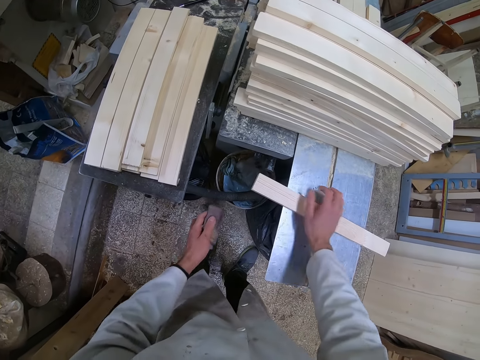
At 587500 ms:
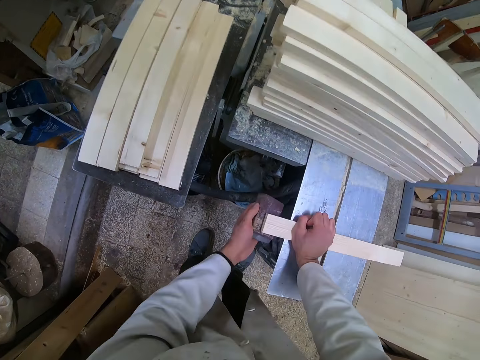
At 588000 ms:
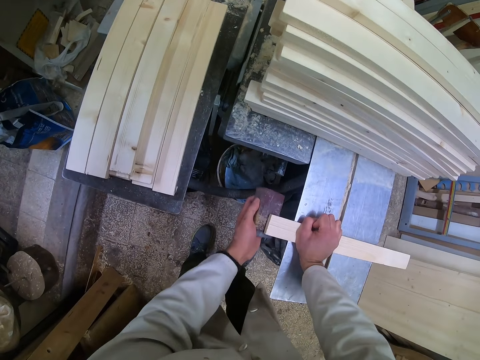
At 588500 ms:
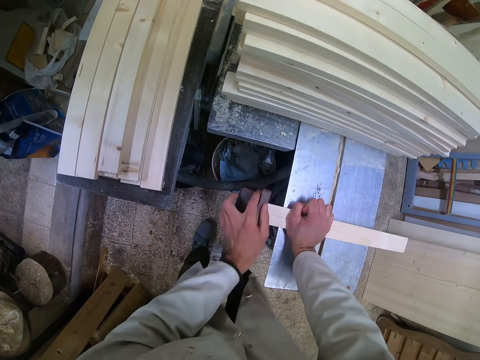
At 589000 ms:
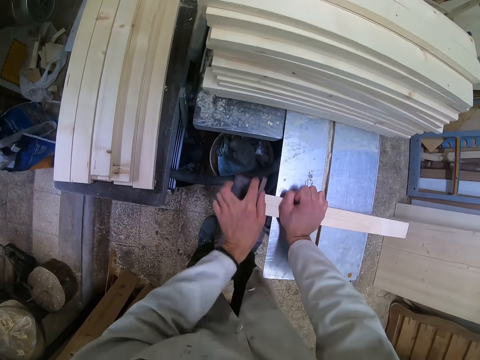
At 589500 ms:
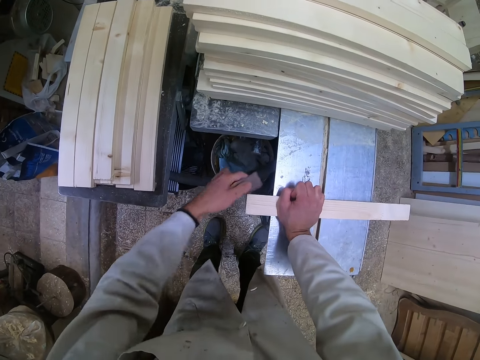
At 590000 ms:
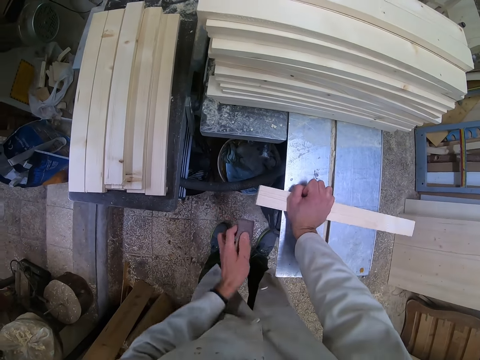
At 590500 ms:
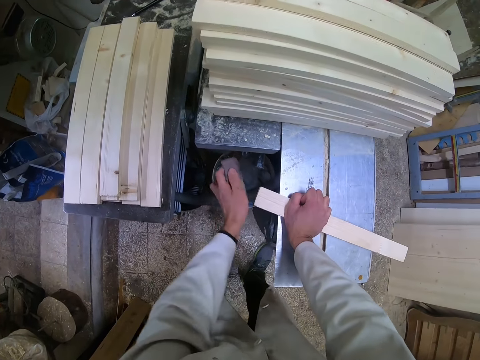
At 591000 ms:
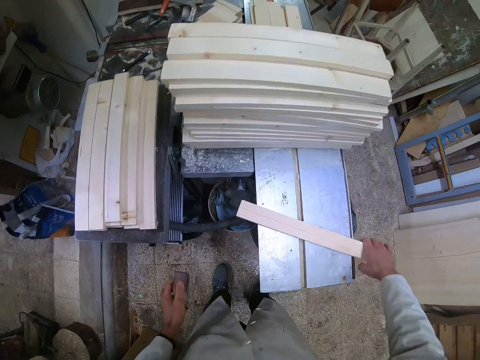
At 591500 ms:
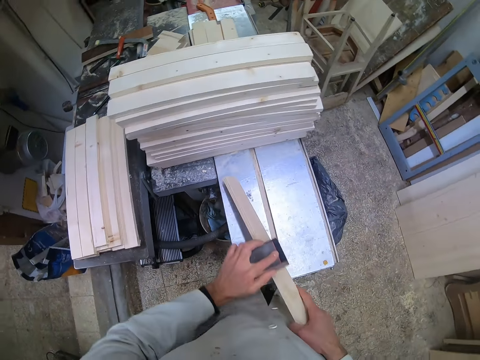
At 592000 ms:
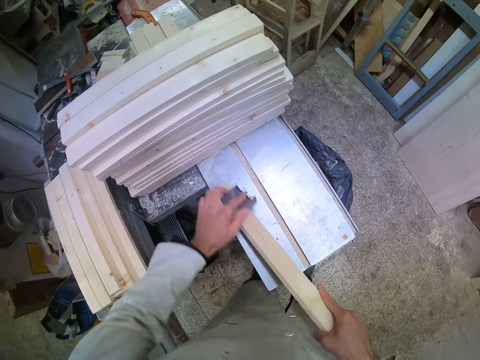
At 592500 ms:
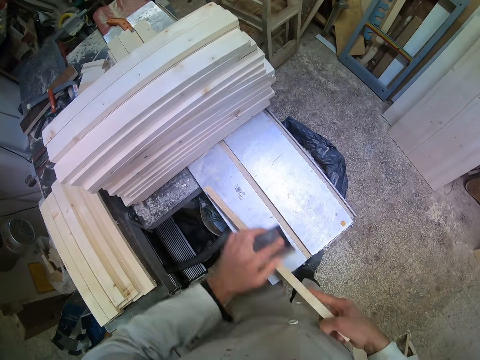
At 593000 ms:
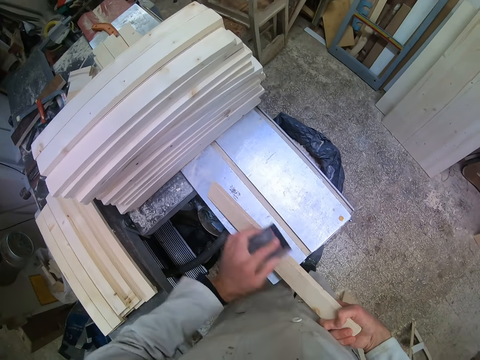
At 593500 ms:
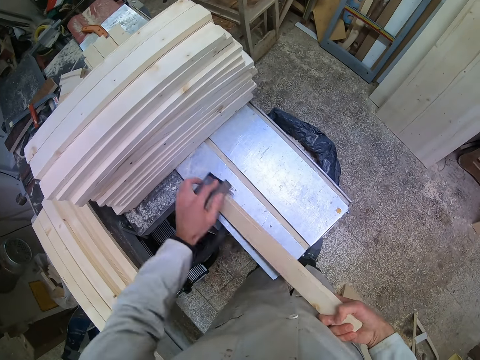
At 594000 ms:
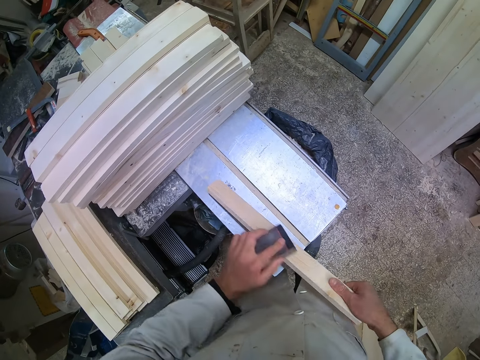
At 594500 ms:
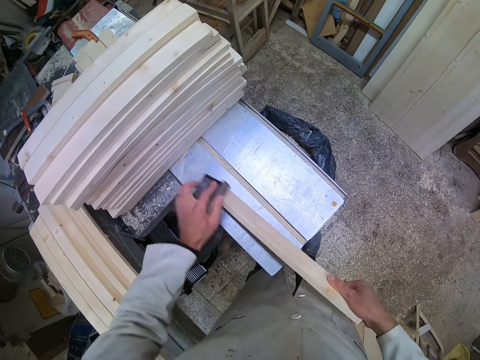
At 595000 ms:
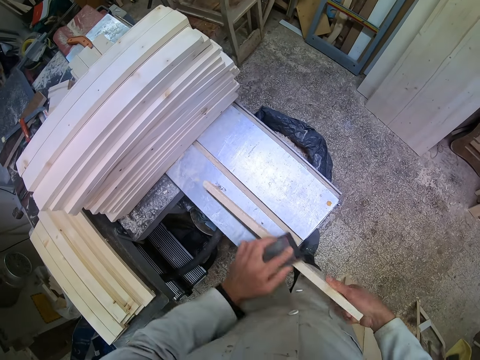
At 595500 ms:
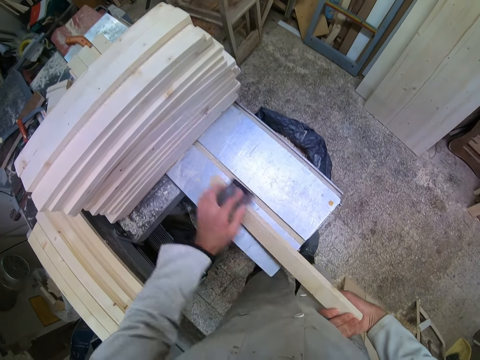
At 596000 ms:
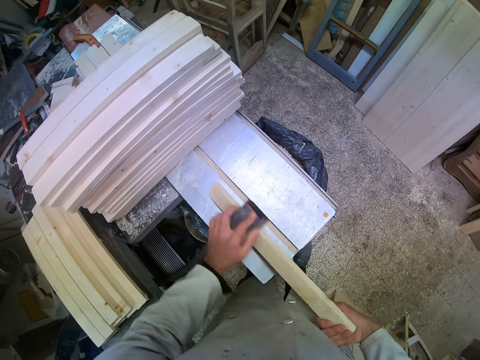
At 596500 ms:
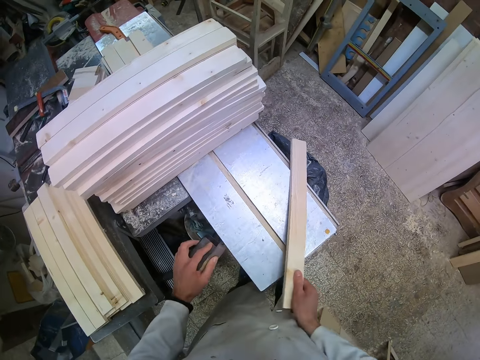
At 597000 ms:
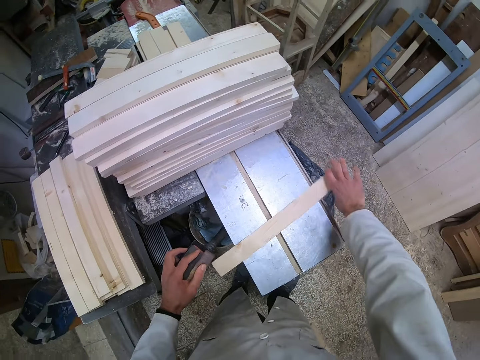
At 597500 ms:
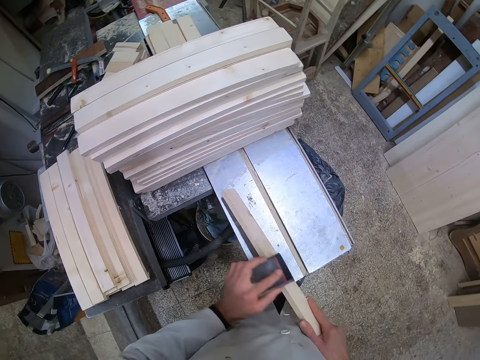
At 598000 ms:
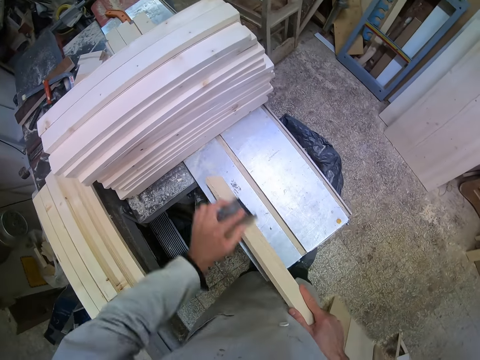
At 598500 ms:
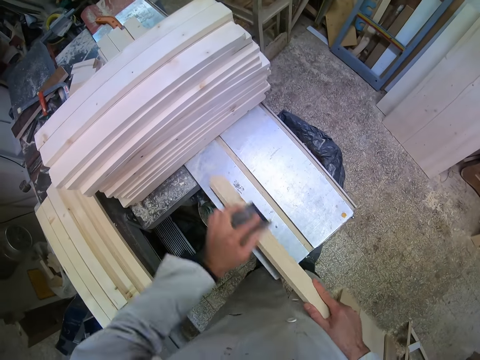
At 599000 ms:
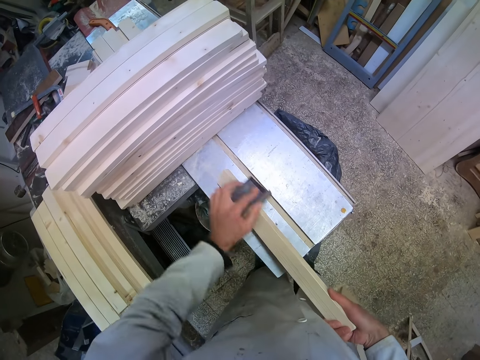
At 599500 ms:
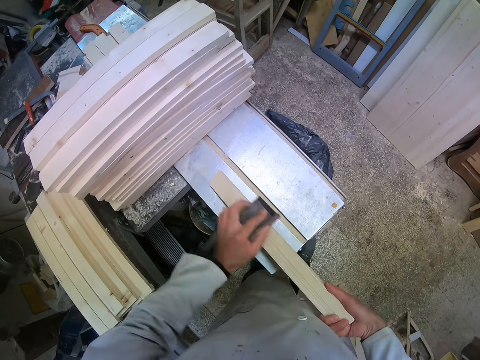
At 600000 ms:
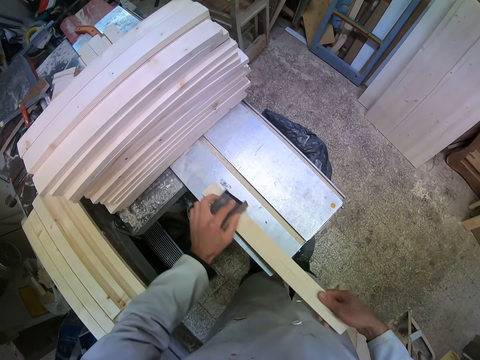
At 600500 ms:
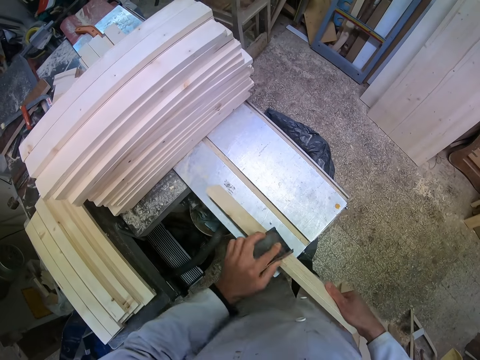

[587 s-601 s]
The camera wearer flips the rectangular dowel or piece of wood. They smoothen the piece of wood with the sand paper. They stop smoothening, hold up one side of the rectangular dowel, and continue smoothening. They stop smoothening. They flip the piece of wood. They smoothen the piece of wood with the sand paper.

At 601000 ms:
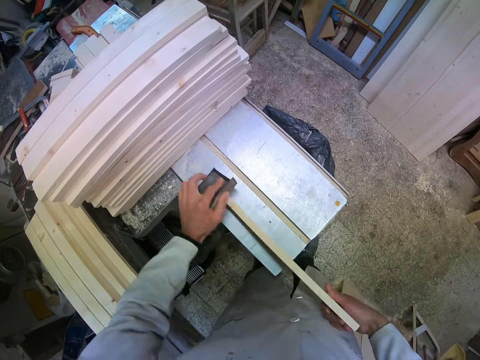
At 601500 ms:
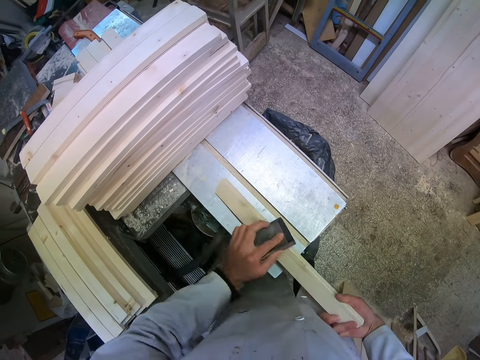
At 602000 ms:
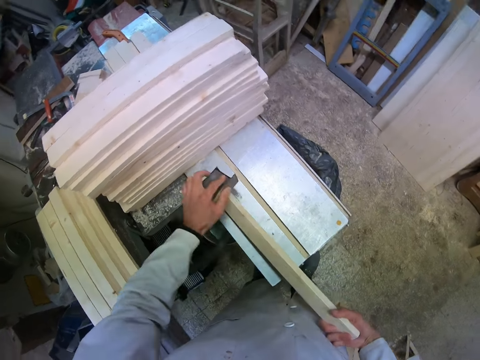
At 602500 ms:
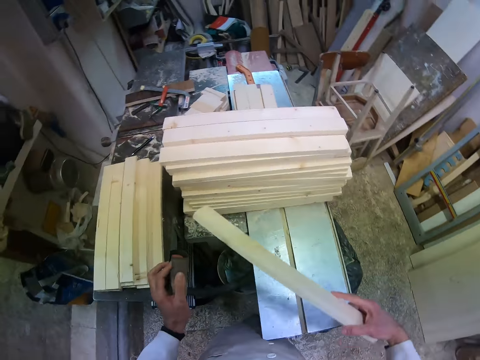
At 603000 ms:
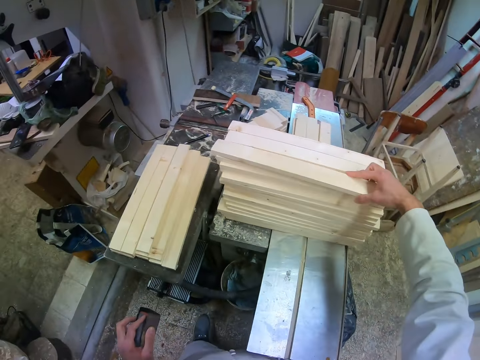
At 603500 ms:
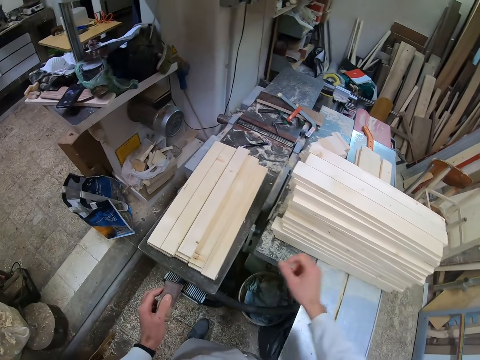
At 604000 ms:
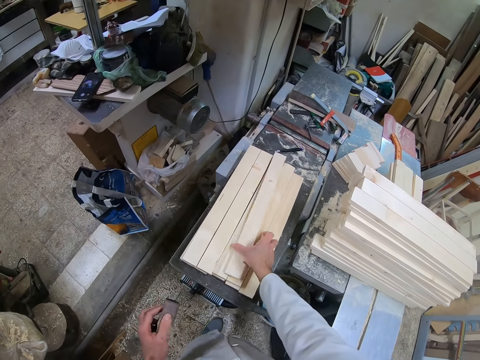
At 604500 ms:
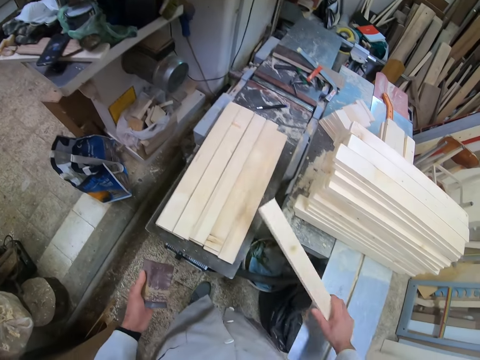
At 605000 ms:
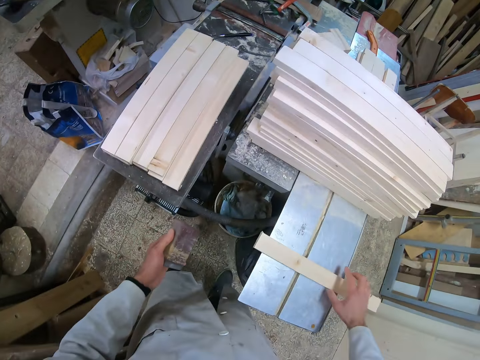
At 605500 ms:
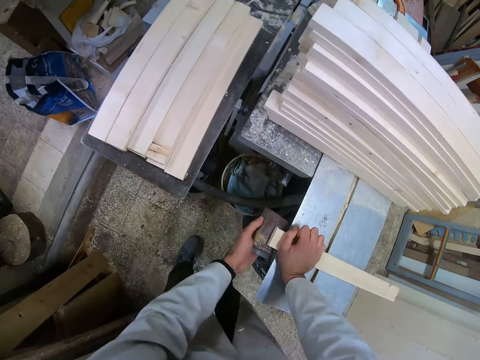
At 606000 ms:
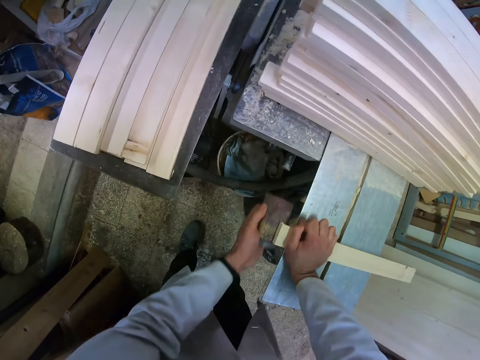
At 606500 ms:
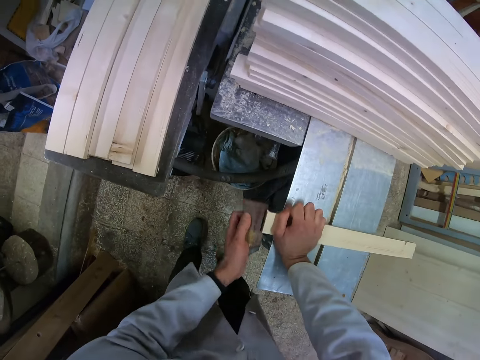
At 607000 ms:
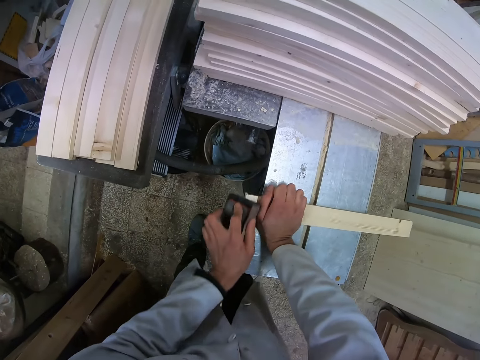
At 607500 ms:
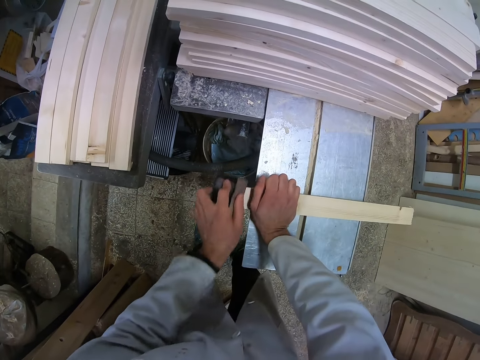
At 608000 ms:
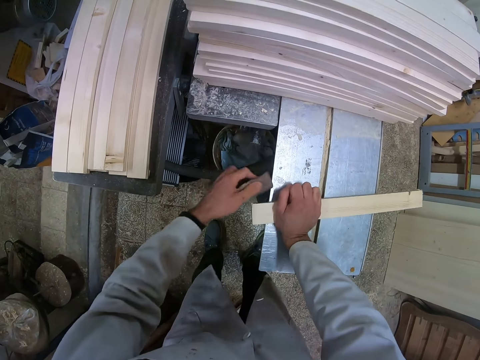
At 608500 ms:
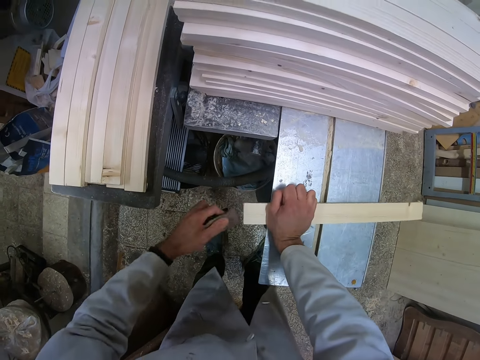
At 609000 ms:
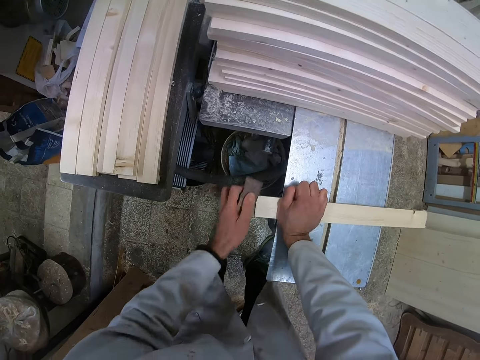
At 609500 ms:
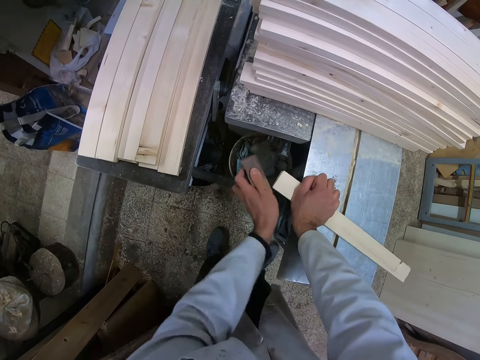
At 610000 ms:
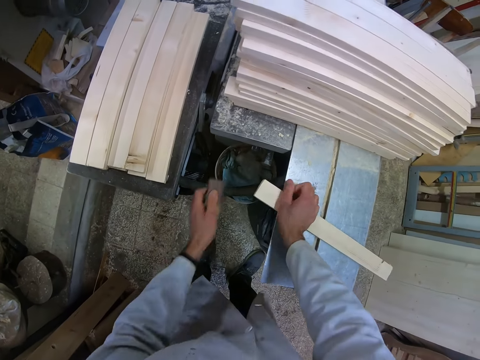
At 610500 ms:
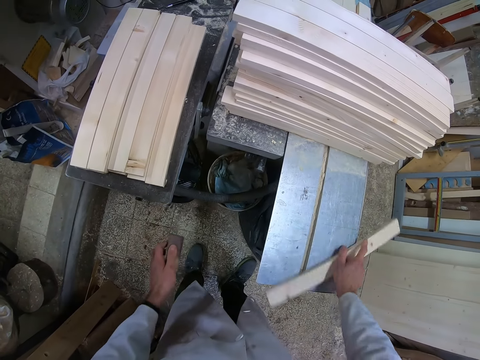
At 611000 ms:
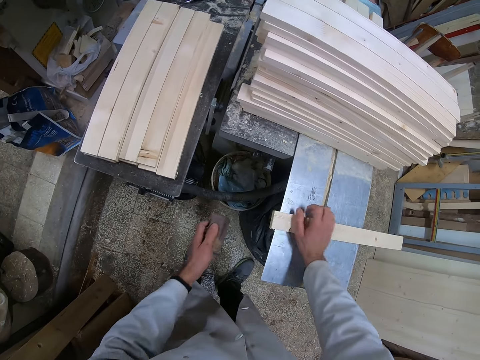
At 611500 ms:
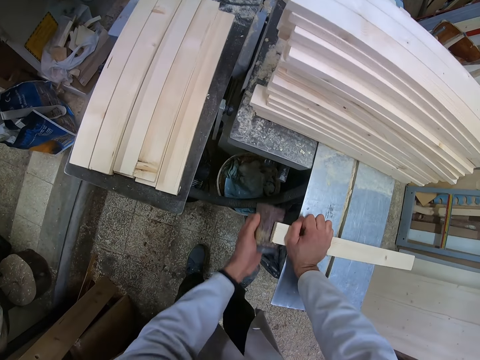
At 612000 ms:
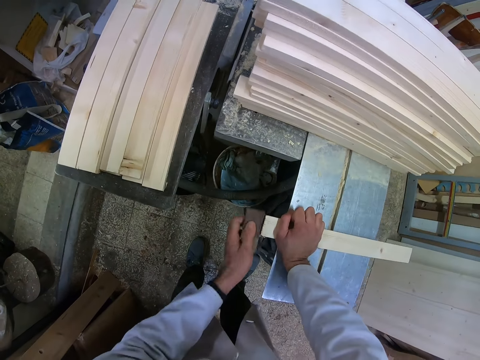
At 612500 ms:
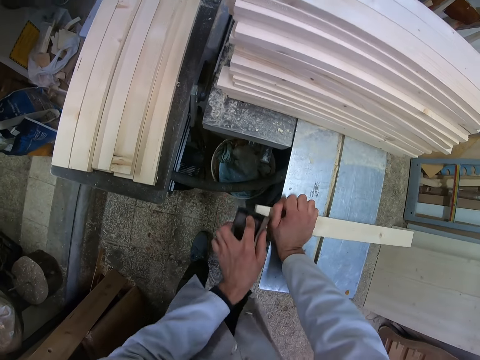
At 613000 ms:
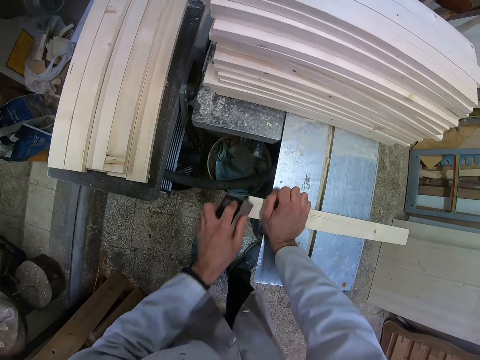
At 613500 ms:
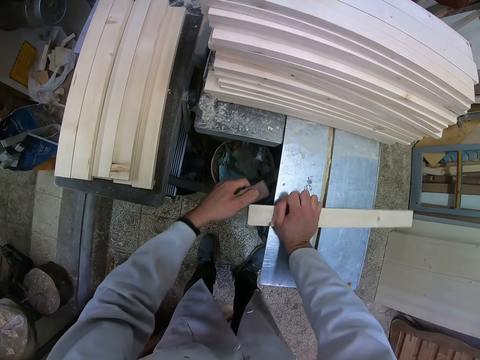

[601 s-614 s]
The camera wearer stops smoothening. He drops the piece of wood on the other pieces of wood on the cutting machine. He picks up another piece of wood with his right hand. He drops the piece of wood on the cutting machine. He smoothens the piece of wood with the sand paper. He stops smoothening. He flips the piece of wood. He smoothens the piece of wood with the sand paper.
